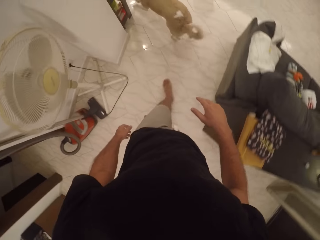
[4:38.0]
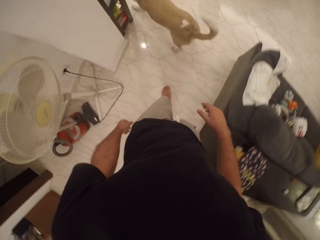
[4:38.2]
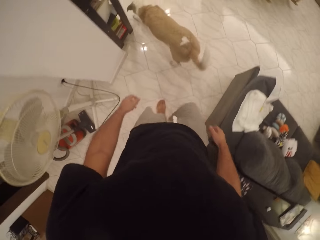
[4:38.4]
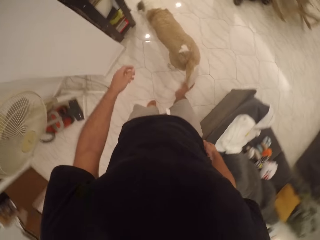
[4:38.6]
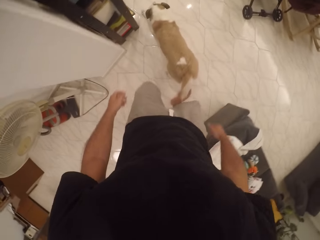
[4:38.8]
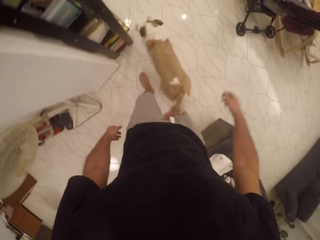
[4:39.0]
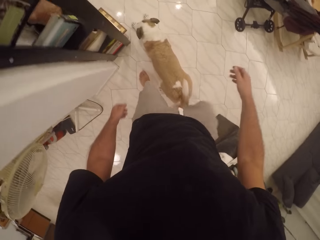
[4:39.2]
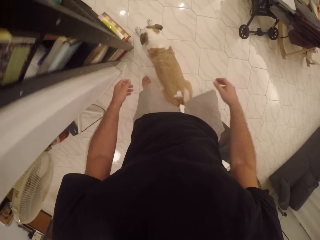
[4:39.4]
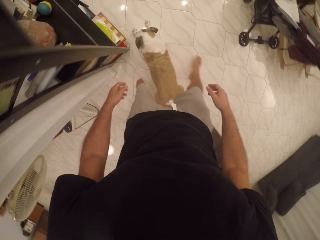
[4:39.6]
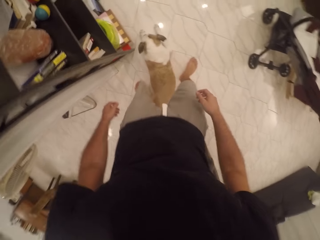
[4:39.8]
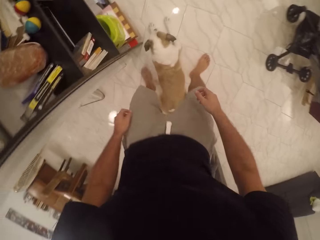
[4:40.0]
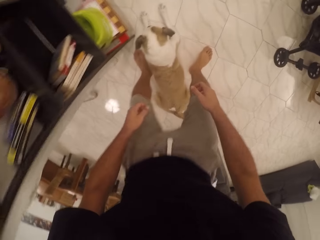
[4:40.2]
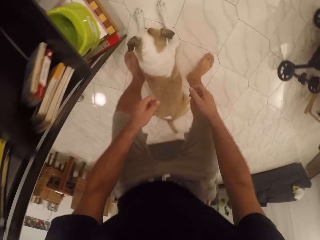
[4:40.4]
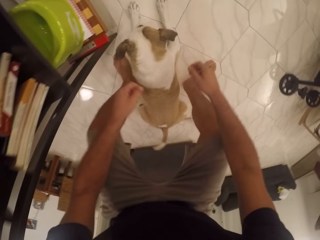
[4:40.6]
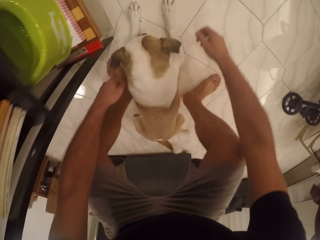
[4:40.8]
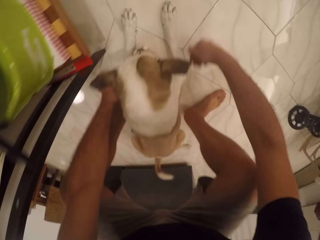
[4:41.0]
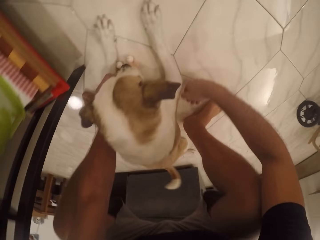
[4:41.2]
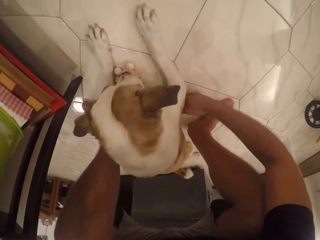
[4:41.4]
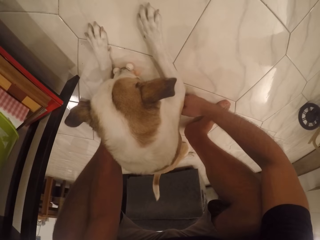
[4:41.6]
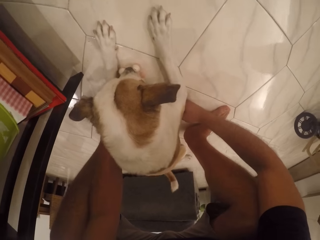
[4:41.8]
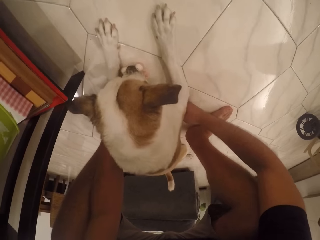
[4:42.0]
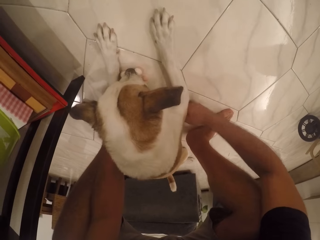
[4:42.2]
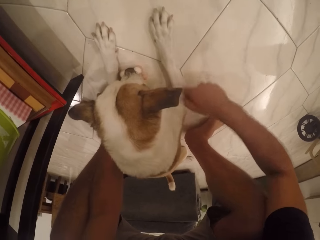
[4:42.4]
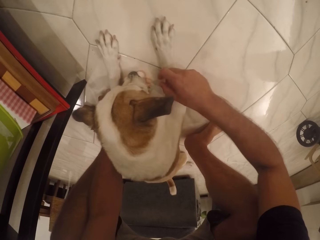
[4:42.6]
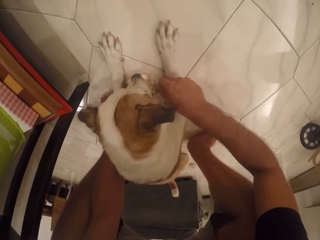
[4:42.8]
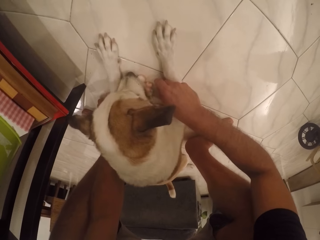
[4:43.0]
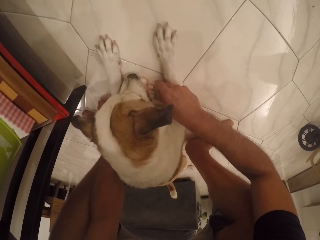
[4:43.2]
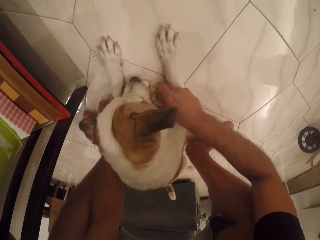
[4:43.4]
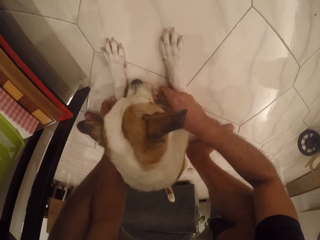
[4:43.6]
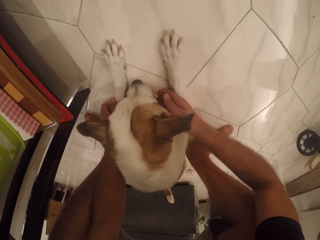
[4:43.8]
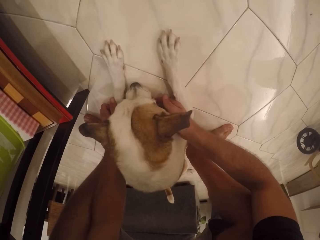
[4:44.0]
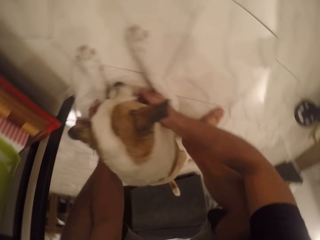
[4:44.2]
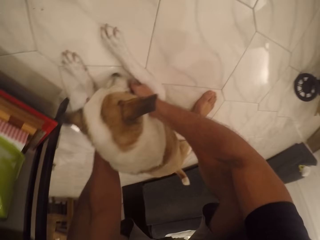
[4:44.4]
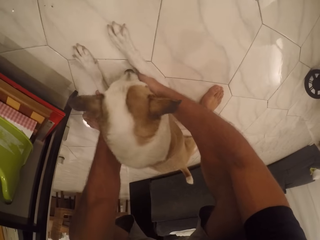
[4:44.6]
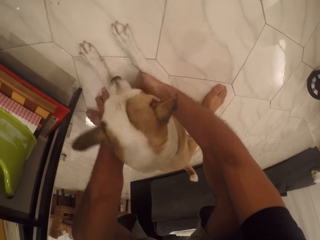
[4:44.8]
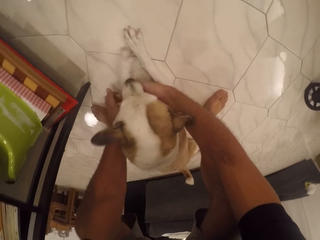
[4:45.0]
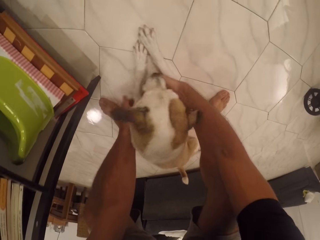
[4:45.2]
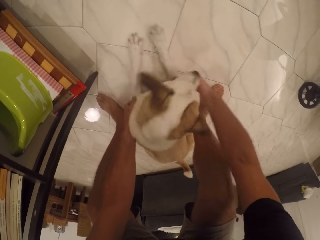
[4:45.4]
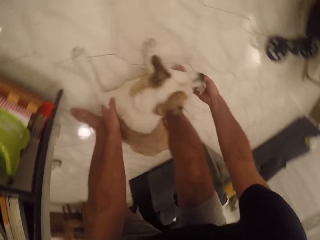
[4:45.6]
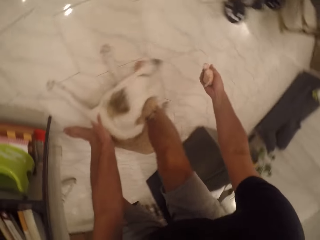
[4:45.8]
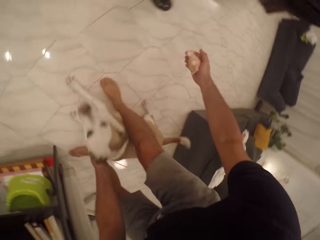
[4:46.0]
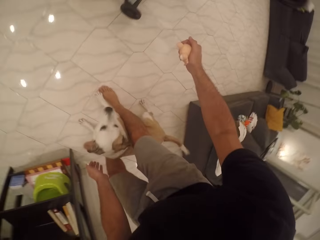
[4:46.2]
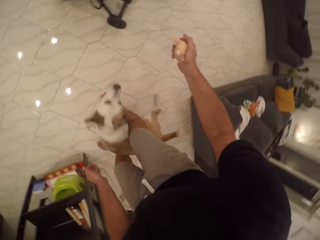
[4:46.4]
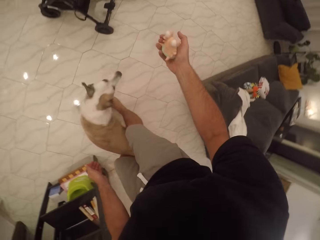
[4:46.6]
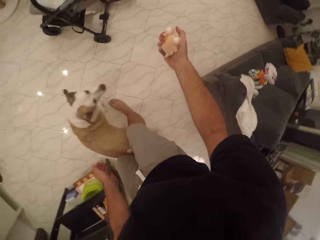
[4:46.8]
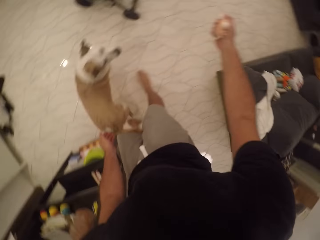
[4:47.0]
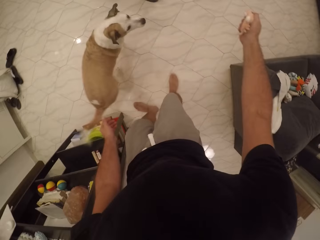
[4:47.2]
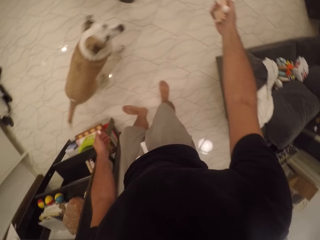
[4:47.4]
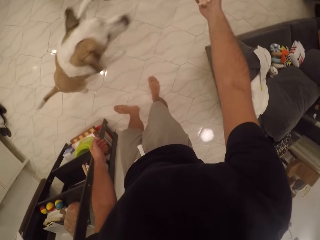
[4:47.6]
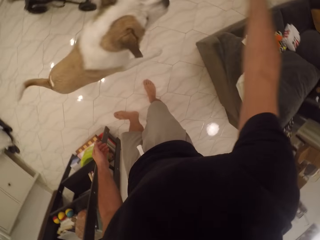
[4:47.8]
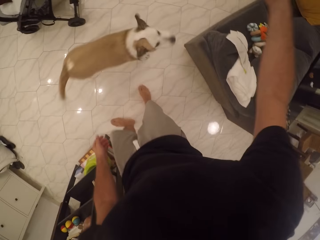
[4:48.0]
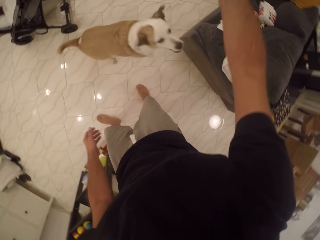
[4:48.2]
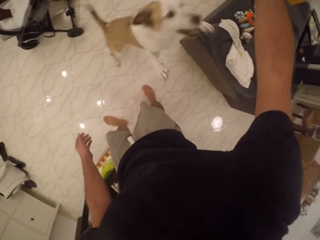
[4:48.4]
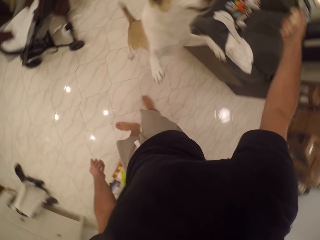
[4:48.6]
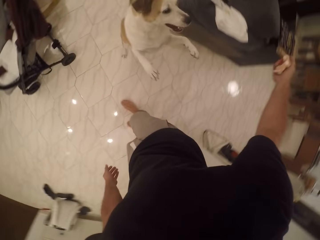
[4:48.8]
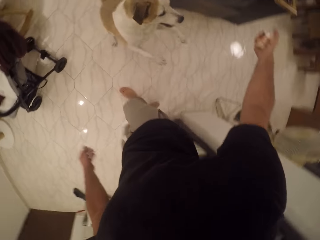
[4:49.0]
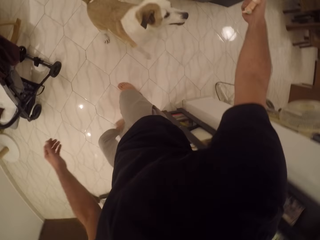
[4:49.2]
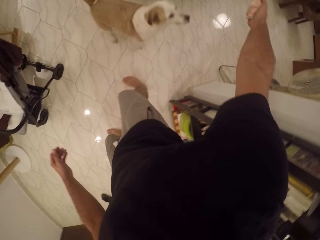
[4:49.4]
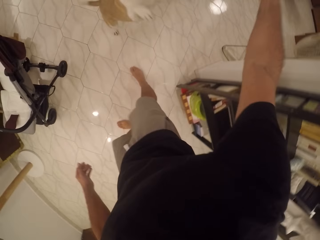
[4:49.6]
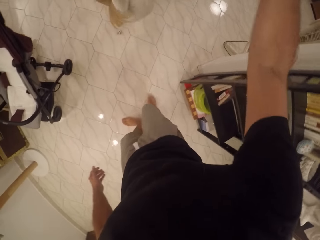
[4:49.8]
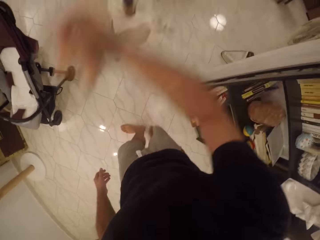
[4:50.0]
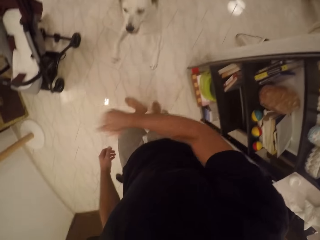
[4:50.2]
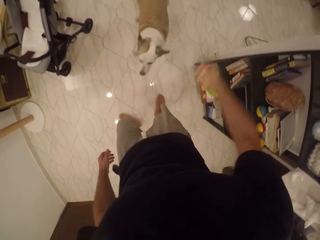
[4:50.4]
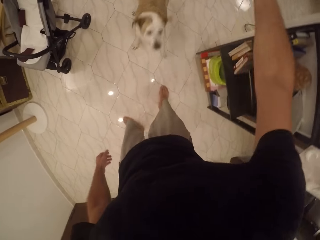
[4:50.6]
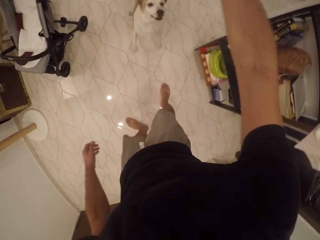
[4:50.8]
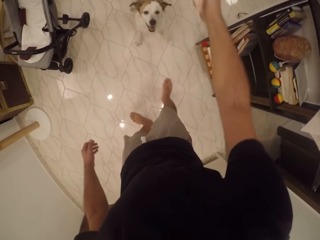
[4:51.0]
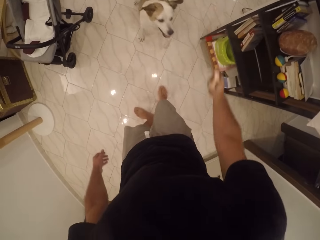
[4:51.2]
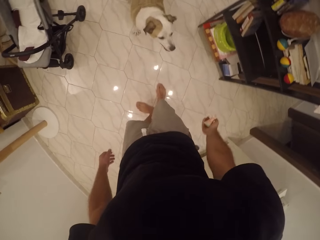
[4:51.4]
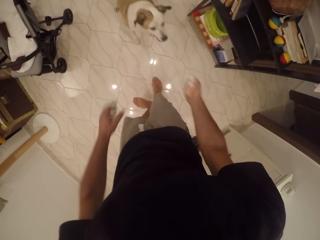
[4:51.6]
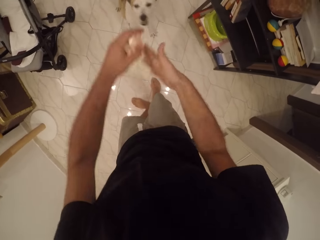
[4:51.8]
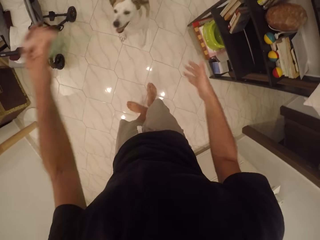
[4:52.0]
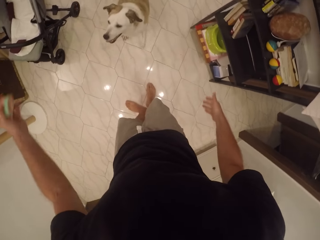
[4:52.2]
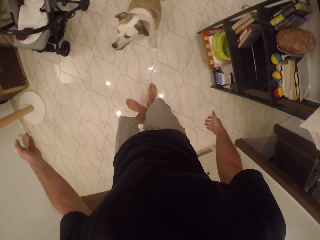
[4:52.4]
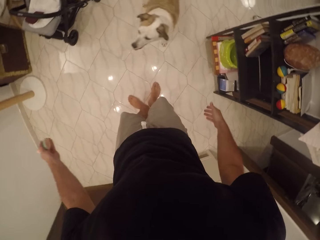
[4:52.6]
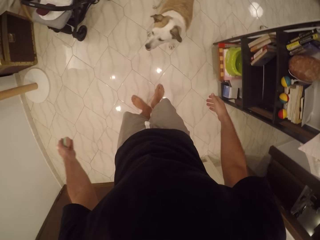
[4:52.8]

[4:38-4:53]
The camera wearer walks. They squat towards the dog. They stare at the dog. They touch the dog. They take the toy from the dog. They stand up. They play with the dog. They play with the dog toy.

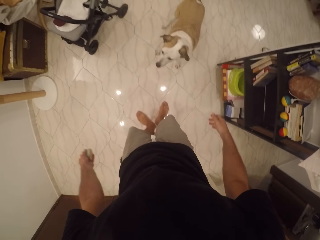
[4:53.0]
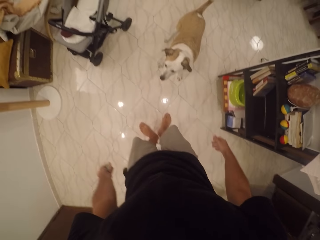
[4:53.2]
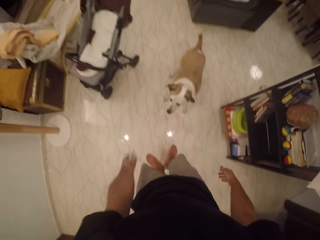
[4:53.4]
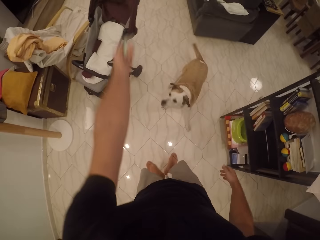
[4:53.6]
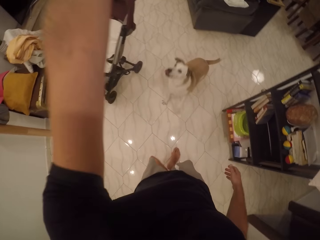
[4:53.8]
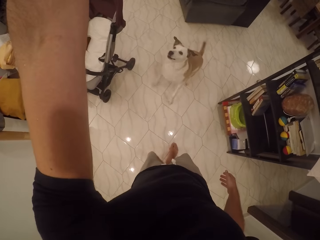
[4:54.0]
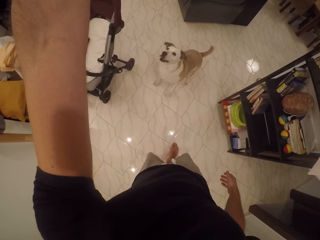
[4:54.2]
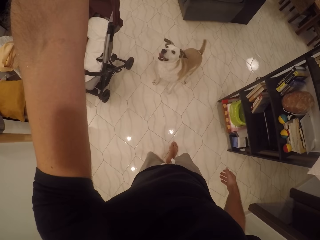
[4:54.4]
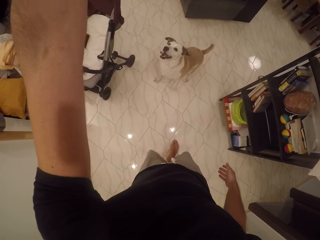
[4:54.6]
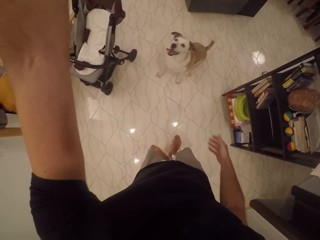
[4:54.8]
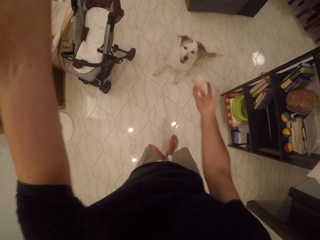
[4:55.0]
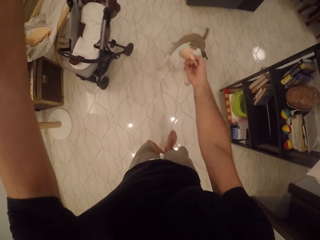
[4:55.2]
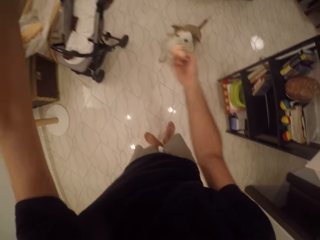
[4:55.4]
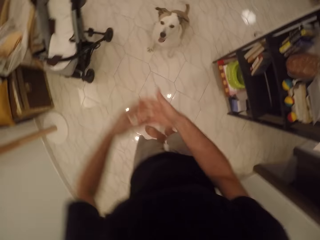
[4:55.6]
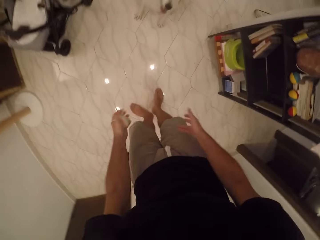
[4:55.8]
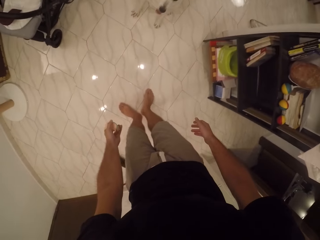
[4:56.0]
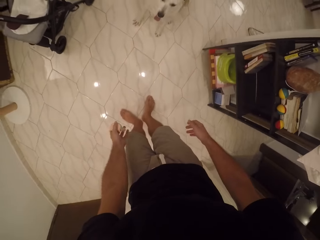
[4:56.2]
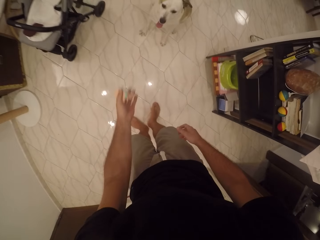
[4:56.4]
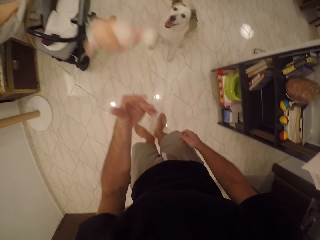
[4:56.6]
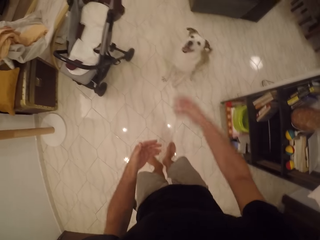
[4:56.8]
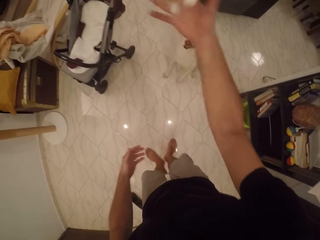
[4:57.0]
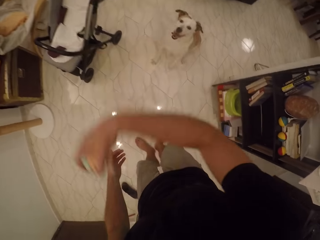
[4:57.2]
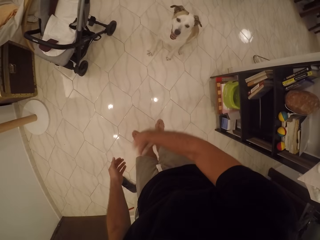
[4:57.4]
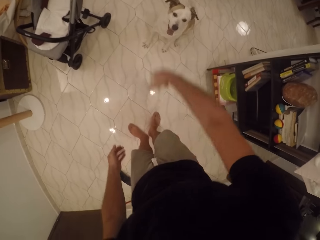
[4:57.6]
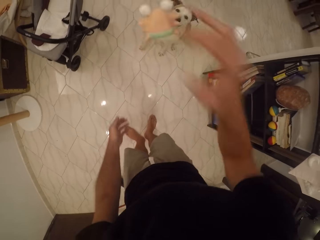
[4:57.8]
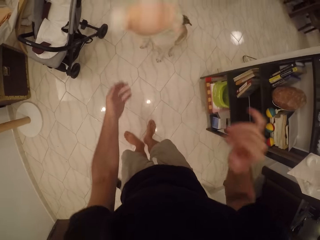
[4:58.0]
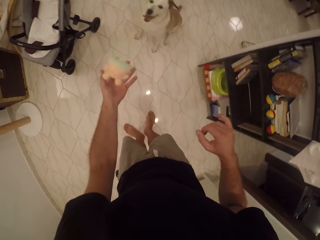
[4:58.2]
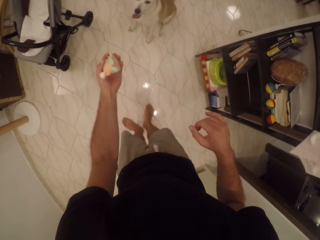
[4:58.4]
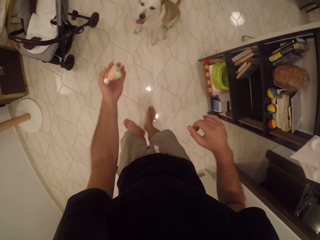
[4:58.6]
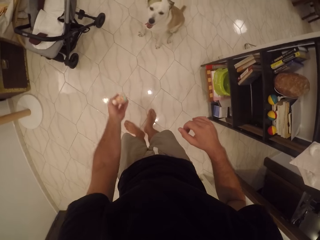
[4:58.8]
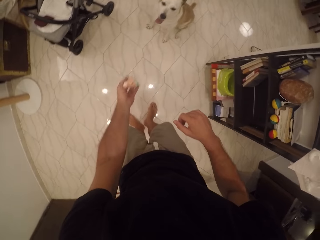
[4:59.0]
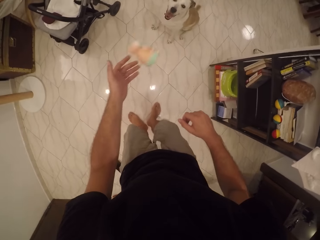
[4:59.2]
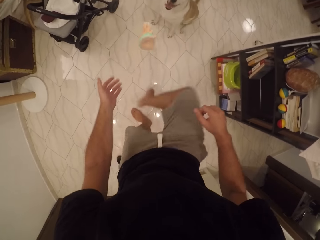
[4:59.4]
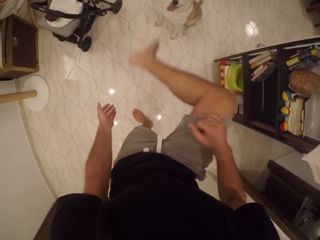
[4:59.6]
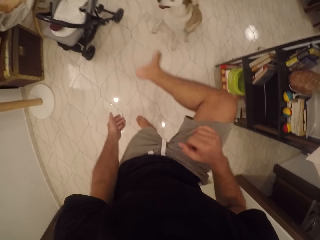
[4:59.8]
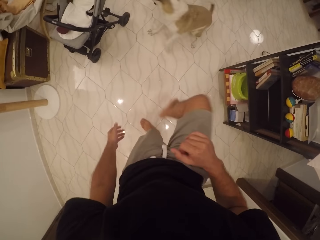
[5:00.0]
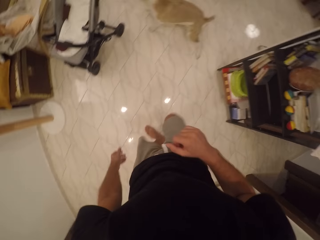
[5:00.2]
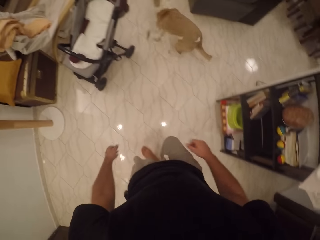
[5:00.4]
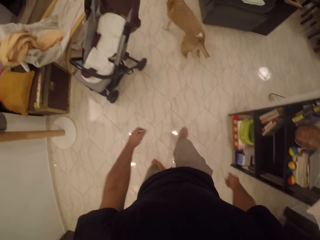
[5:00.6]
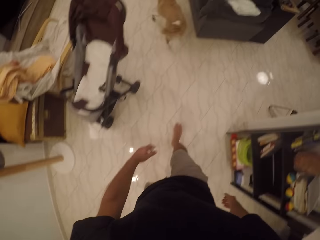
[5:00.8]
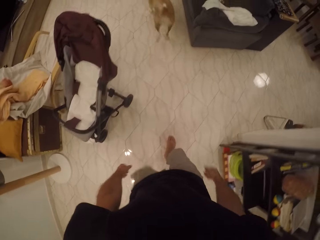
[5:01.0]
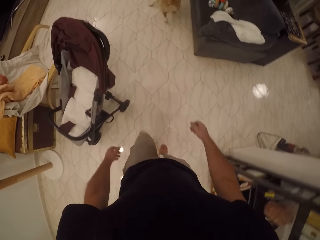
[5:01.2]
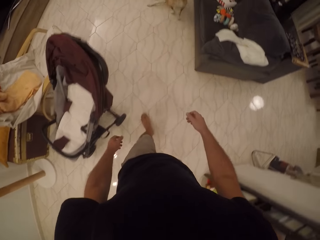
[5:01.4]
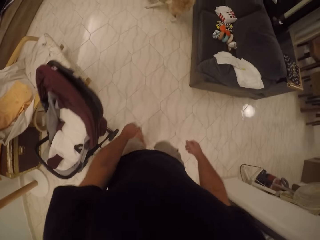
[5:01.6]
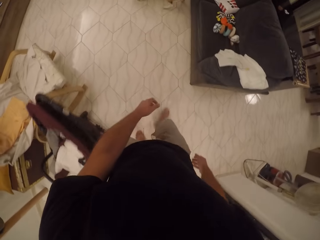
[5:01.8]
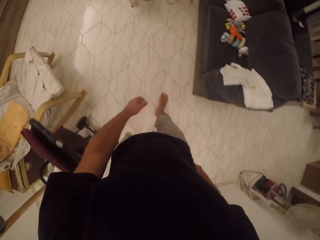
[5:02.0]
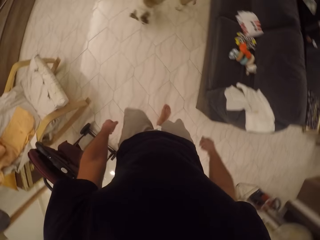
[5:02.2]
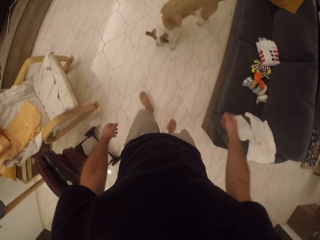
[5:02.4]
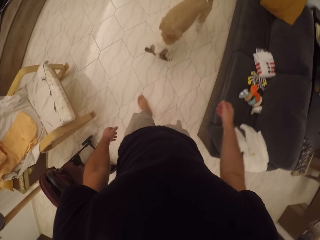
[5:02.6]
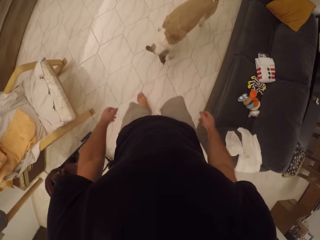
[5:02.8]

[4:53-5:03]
The camera wearer walks towards the dog.
